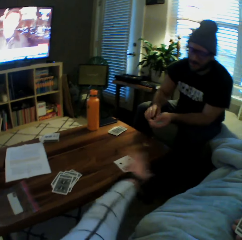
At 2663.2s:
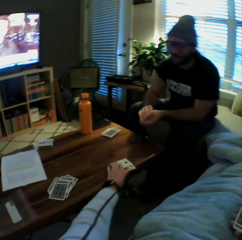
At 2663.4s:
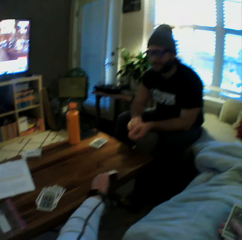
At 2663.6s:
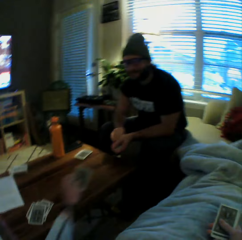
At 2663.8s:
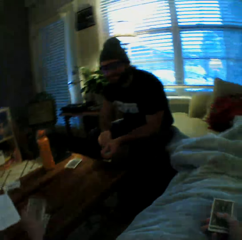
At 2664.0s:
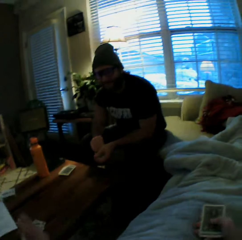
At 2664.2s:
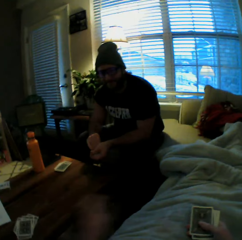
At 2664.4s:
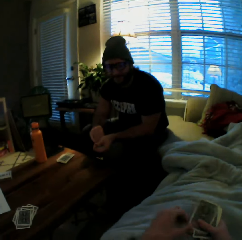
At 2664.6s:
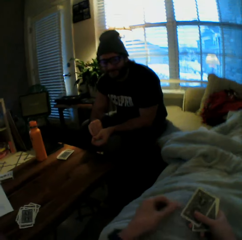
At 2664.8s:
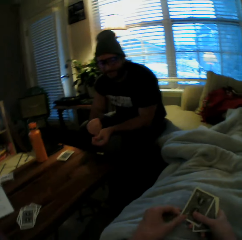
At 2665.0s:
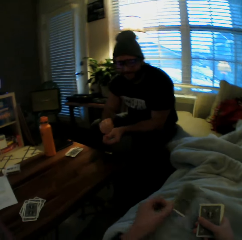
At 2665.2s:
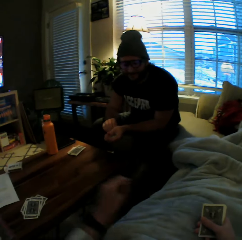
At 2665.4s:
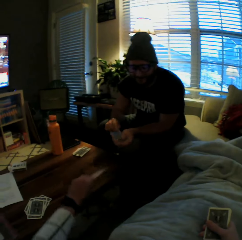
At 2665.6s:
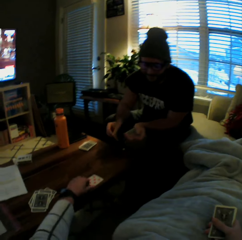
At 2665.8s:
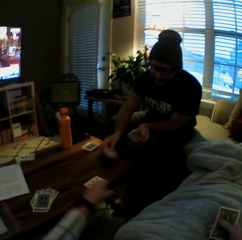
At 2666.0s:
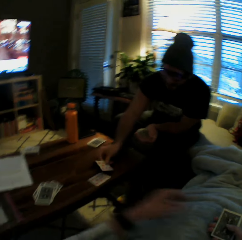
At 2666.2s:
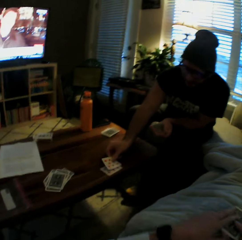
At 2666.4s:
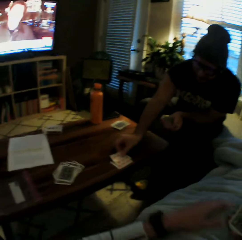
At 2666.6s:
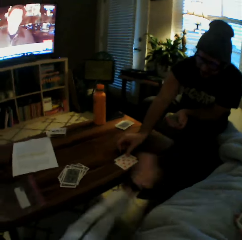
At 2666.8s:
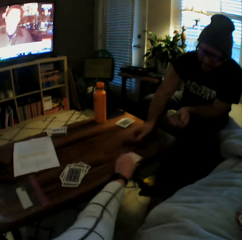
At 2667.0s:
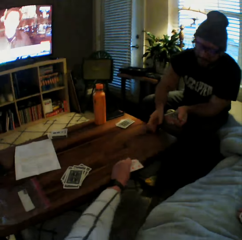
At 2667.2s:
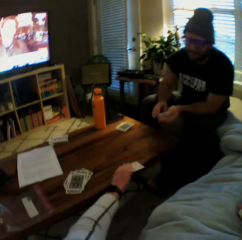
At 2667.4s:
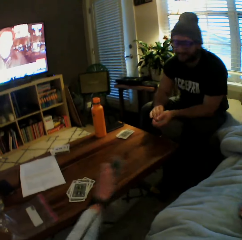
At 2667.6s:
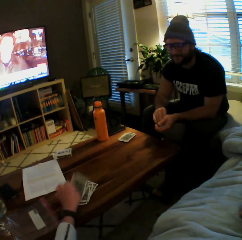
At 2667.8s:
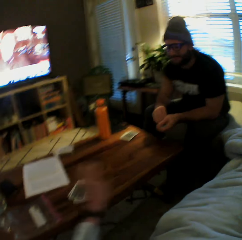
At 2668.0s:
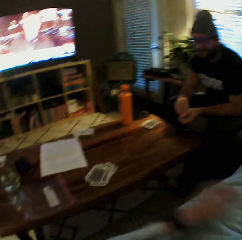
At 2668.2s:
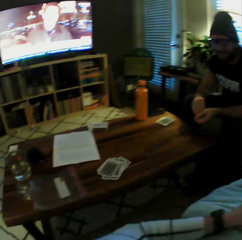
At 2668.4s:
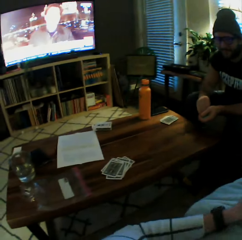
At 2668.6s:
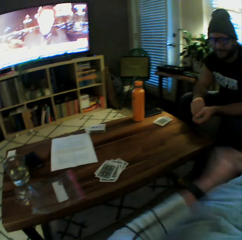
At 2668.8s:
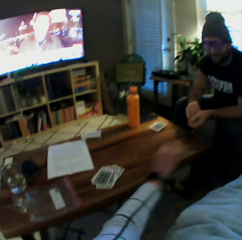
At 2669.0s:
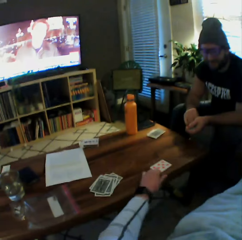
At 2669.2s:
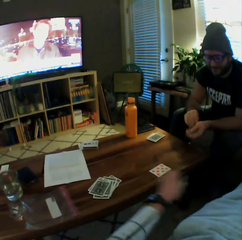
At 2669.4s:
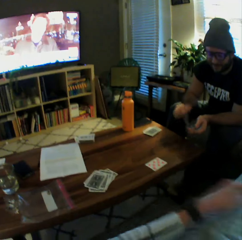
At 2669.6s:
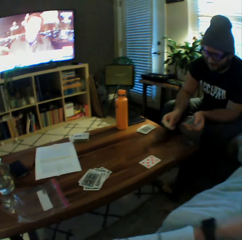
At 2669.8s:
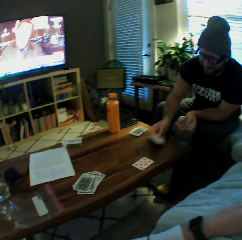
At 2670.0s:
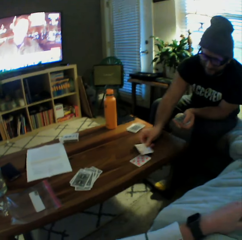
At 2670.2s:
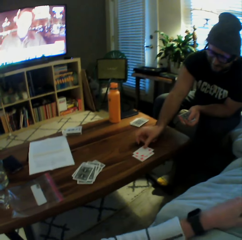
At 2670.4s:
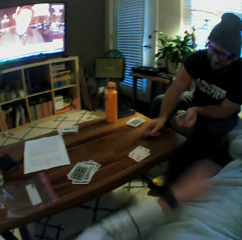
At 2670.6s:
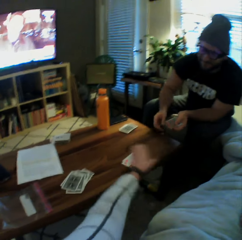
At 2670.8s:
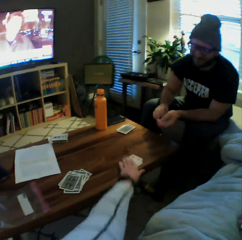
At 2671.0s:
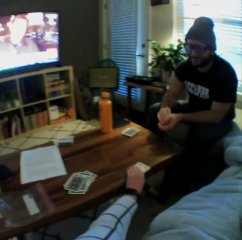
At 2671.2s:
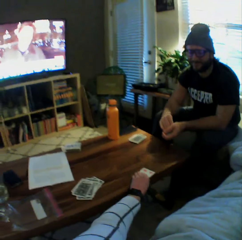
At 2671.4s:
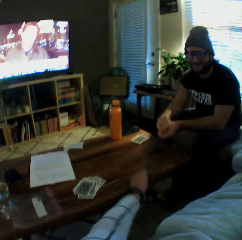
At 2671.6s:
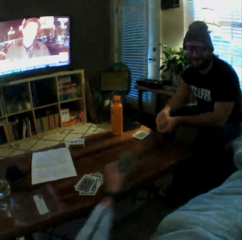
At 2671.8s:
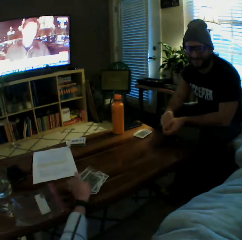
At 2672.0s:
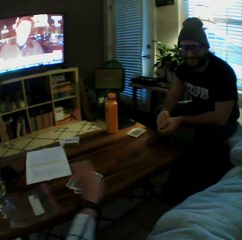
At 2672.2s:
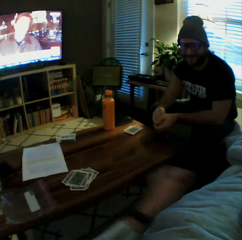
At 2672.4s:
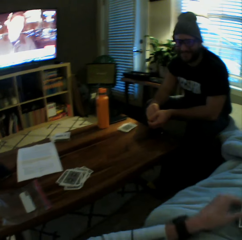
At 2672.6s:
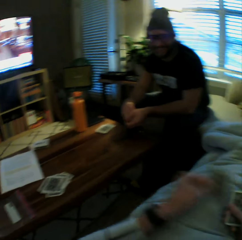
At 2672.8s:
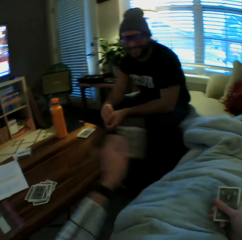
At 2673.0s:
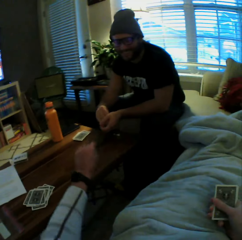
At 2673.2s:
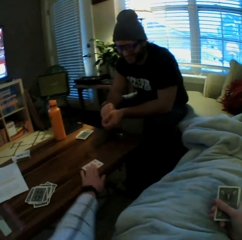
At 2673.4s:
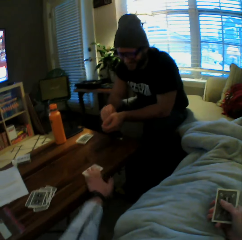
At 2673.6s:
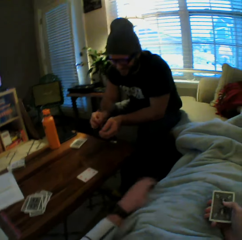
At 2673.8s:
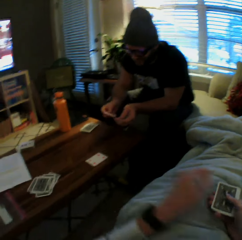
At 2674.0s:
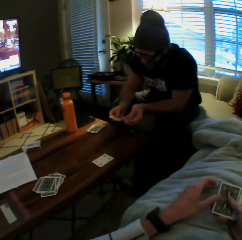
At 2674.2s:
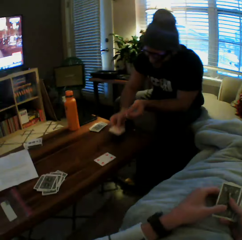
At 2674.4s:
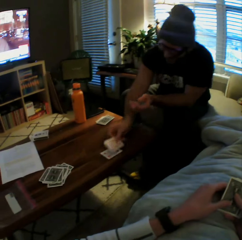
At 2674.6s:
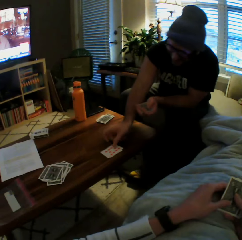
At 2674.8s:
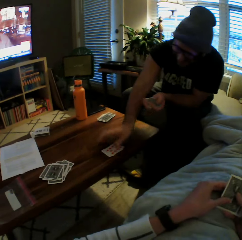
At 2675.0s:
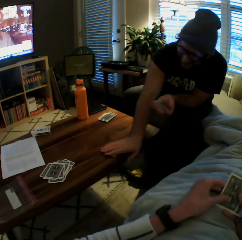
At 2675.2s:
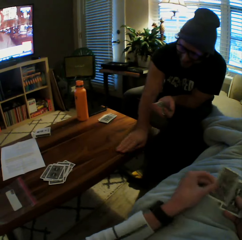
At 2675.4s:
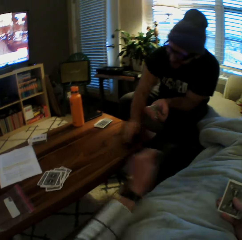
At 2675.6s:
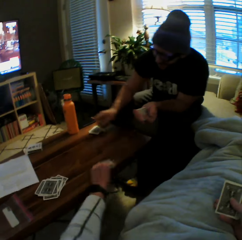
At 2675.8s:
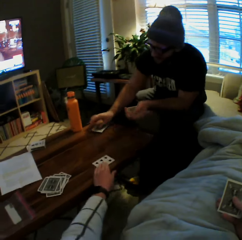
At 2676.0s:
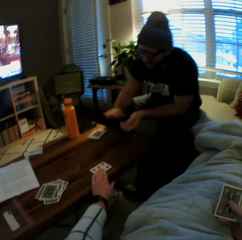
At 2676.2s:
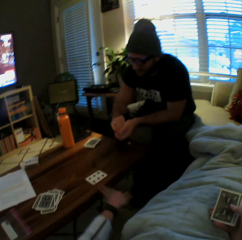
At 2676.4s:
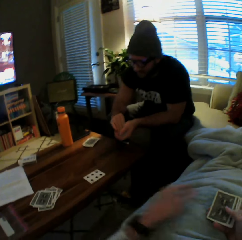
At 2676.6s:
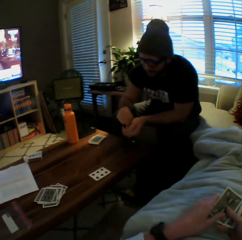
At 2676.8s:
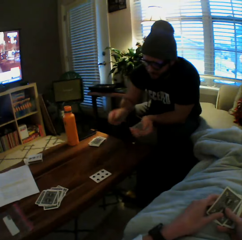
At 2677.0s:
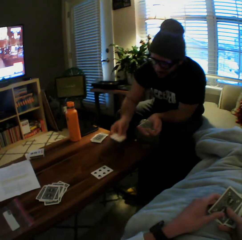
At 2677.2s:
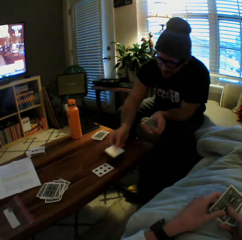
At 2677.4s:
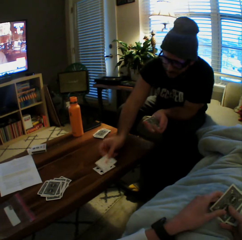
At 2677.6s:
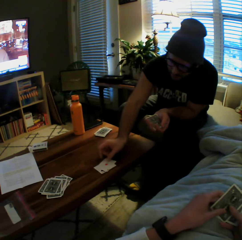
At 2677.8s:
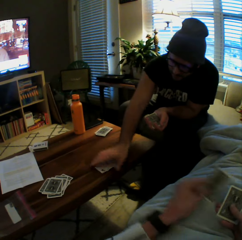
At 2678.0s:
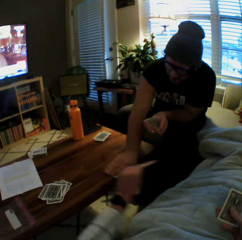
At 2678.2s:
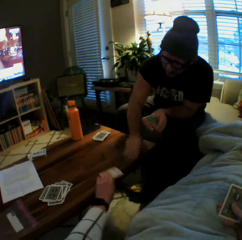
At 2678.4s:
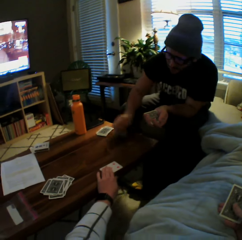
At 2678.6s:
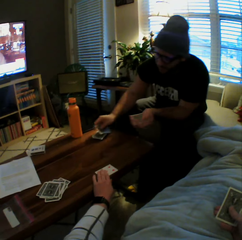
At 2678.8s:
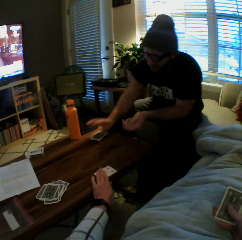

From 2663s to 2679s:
The camera wearer picks up the cards from the table with her left hand. She drops the cards aside on the table with her left hand. She plays another card on the table with her left hand. A man plays another card on the table with his left hand. The camera wearer picks up the cards from the table with her left hand. She drops the cards aside on the table with her left hand. She plays another card on the table with her left hand. The man plays another card on the table with his left hand. The camera wearer picks up the cards from the table with her left hand. She drops the cards aside on the table with her left hand. She plays another card on the table with her left hand. The man plays another card on the table with his left hand and picks up the cards from the table with his left hand. The camera wearer plays another card on the table with her left hand. The man drops the cards aside on the table with his left hand, plays another card on the table with his left hand and picks up the cards from the table with his left hand. The camera wearer puts a card on the table.

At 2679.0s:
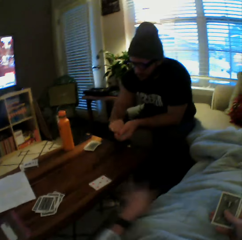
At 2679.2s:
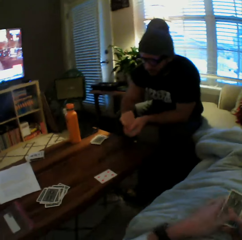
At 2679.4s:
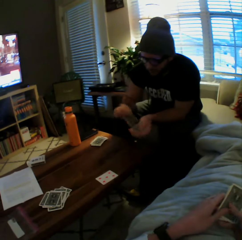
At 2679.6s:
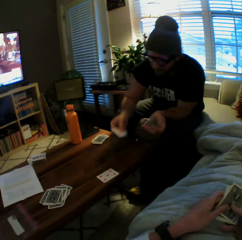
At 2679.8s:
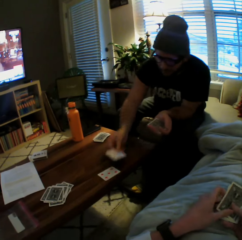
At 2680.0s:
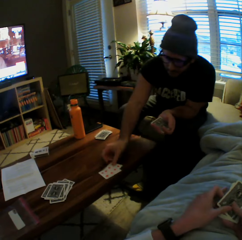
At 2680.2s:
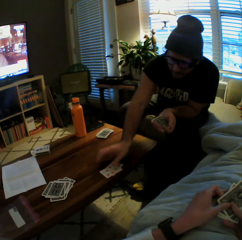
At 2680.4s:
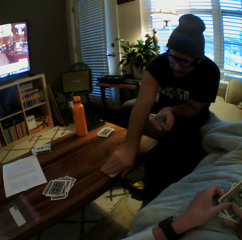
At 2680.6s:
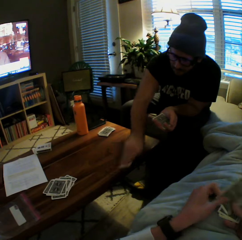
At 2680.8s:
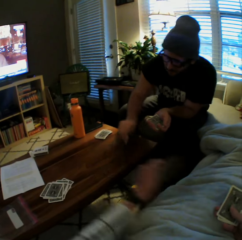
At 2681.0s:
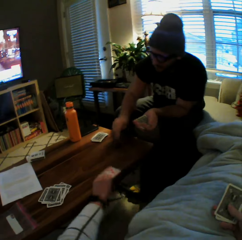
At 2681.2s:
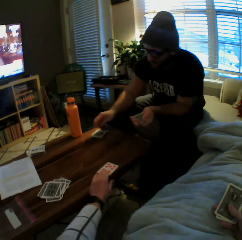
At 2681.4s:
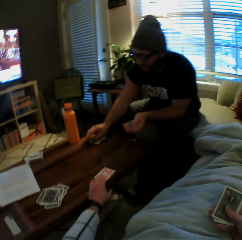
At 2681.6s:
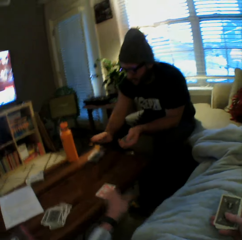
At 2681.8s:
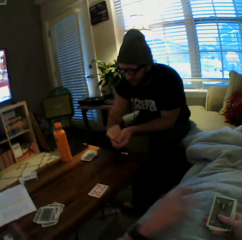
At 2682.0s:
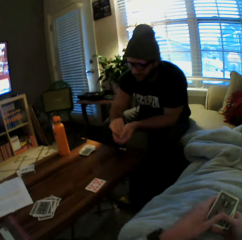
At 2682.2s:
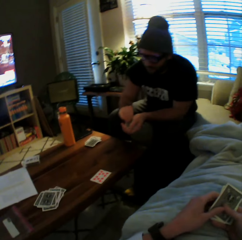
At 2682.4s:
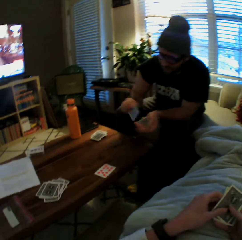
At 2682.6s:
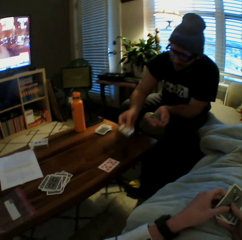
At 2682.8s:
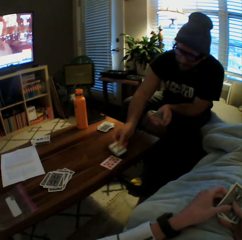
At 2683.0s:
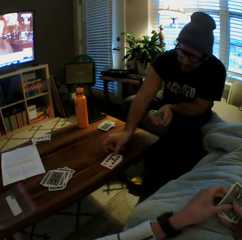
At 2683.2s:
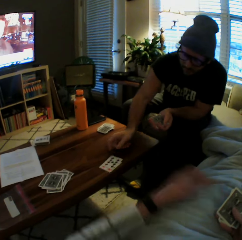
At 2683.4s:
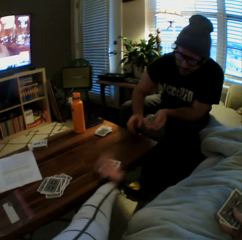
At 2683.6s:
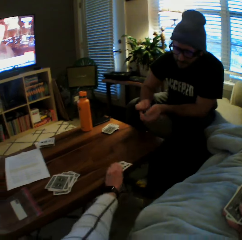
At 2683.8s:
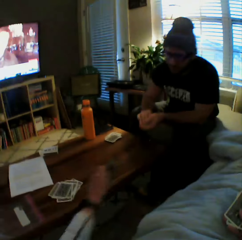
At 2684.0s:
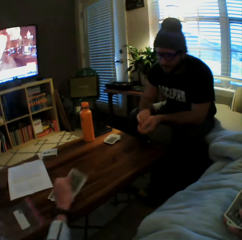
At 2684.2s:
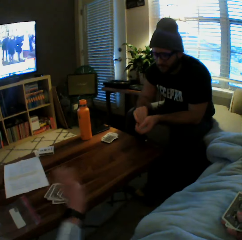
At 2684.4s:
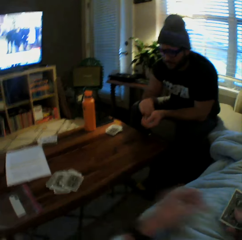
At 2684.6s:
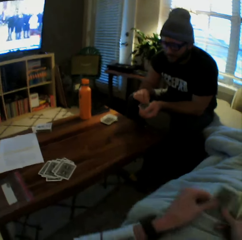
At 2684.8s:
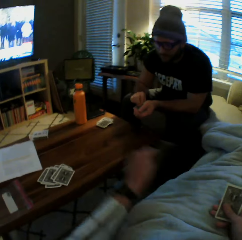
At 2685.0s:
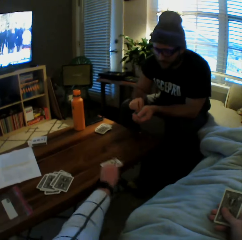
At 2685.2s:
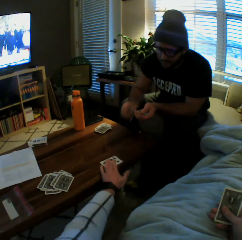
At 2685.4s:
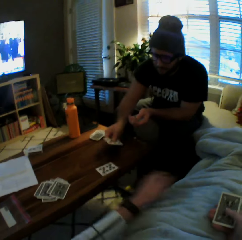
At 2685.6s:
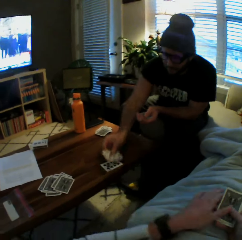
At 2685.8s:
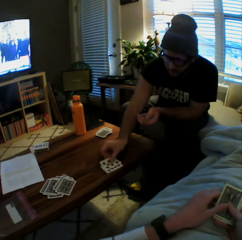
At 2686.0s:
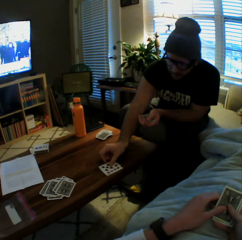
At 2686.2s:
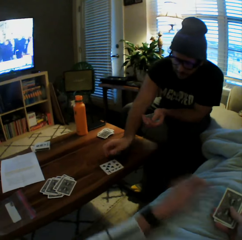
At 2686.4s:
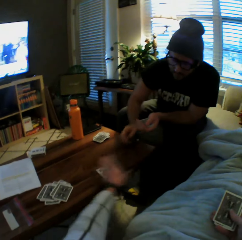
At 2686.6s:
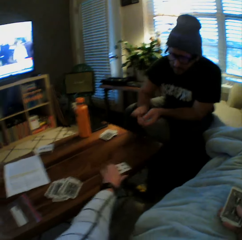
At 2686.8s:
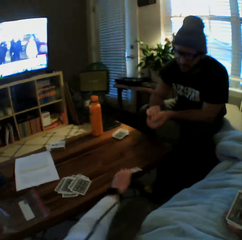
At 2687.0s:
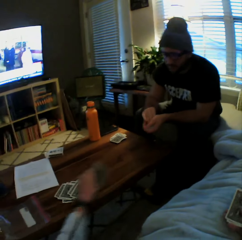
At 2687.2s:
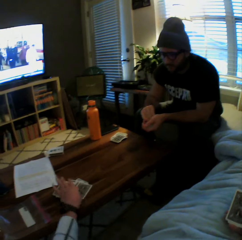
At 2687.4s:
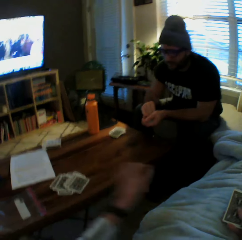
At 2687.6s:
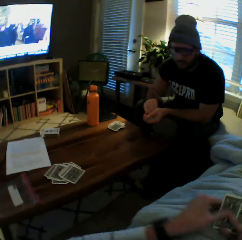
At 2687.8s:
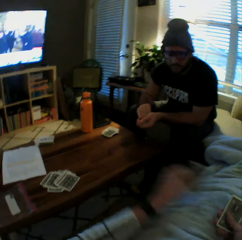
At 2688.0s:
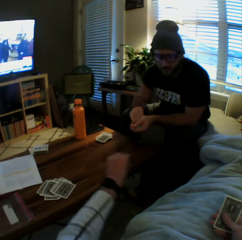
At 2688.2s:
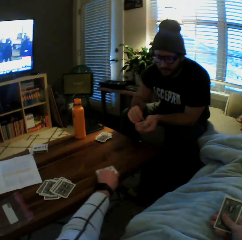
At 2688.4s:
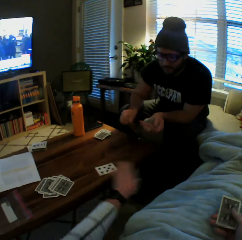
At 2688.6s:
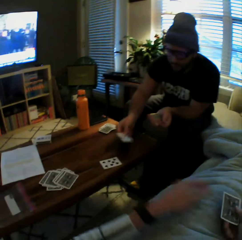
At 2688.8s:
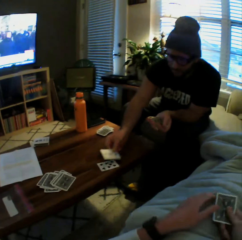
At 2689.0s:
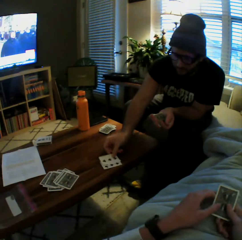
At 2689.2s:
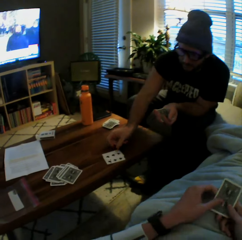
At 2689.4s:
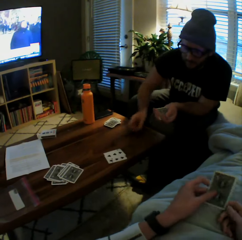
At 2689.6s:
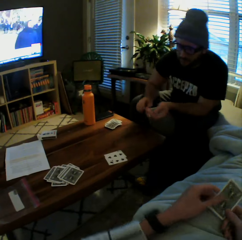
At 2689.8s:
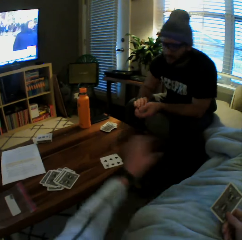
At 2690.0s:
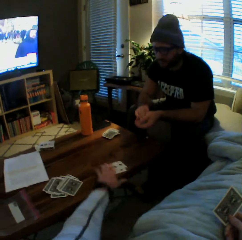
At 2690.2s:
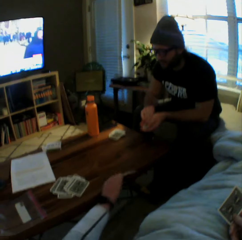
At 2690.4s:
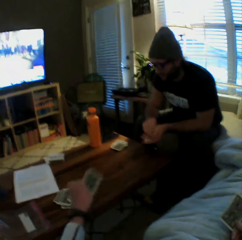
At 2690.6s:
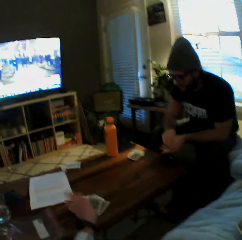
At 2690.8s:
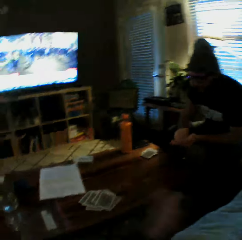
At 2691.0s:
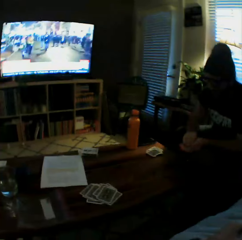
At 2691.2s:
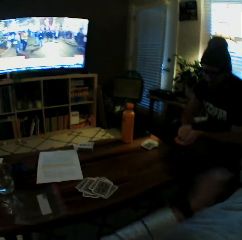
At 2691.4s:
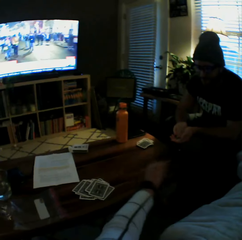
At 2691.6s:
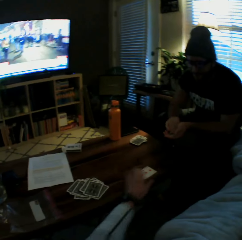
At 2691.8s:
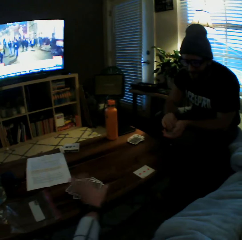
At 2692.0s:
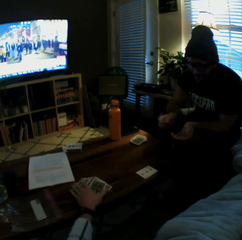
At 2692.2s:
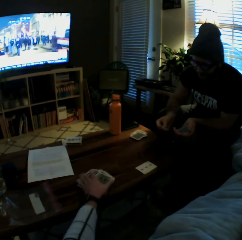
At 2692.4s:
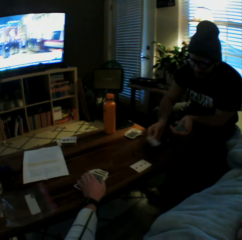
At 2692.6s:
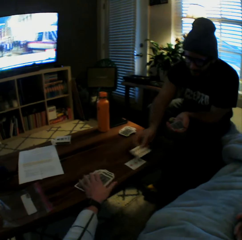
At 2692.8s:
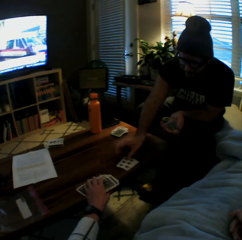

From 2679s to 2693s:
A man drops the cards aside on the table with his left hand, plays another card on the table with his left hand and picks up the cards from the table with his left hand. The camera wearer plays another card on the table with her left hand. The man drops the cards aside on the table with his left hand and plays another card on the table with his left hand. The camera wearer picks up the cards from the table with her left hand. She drops the cards aside on the table with her left hand. She plays another card on the table with her left hand. The man plays another card on the table with his left hand. The camera wearer picks up the cards from the table with her left hand. She drops the cards aside on the table with her left hand. She plays another card on the table with her left hand. The man plays another card on the table with his left hand. The camera wearer picks up the cards from the table with her left hand. She drops the cards aside on the table with her left hand. She plays another card on the table with her left hand. She picks up the cards on the table.
